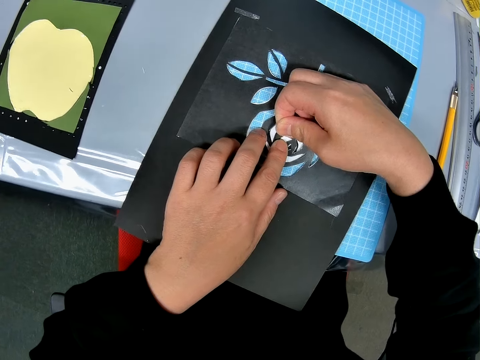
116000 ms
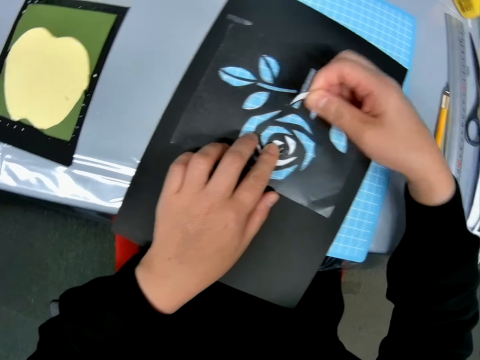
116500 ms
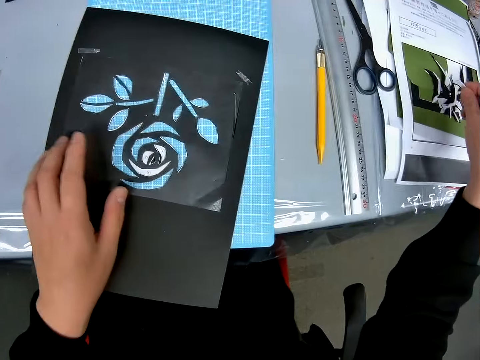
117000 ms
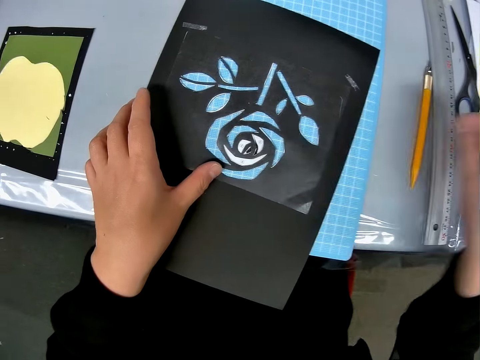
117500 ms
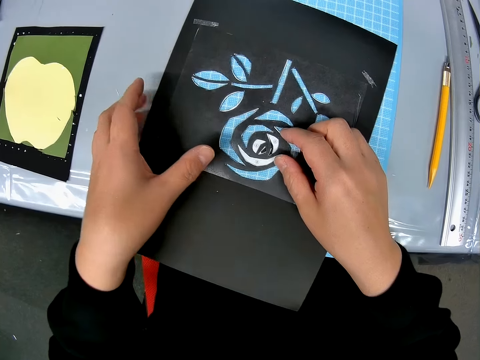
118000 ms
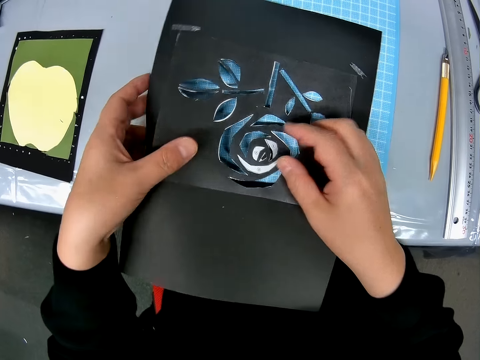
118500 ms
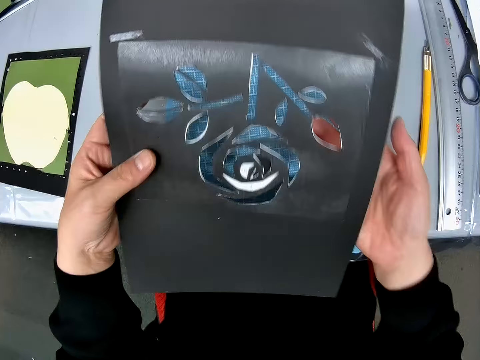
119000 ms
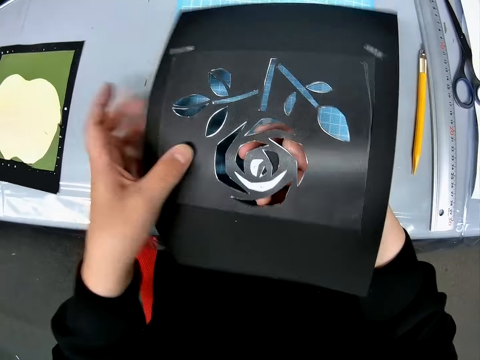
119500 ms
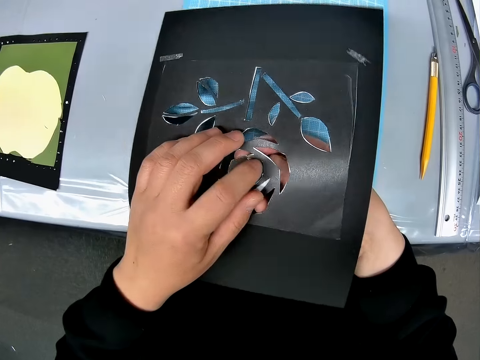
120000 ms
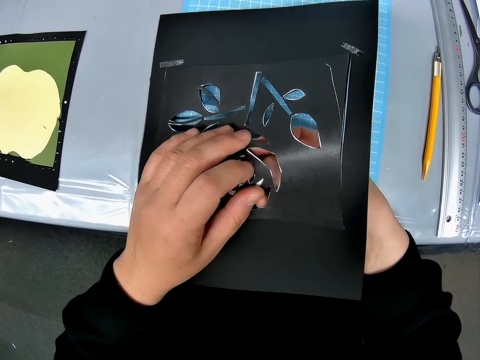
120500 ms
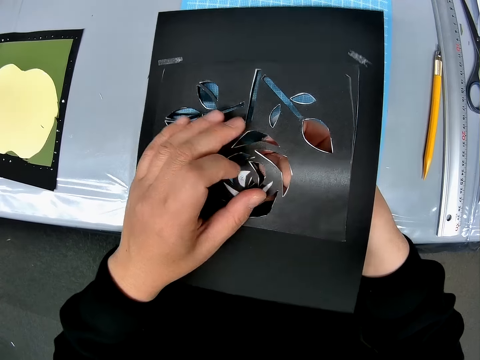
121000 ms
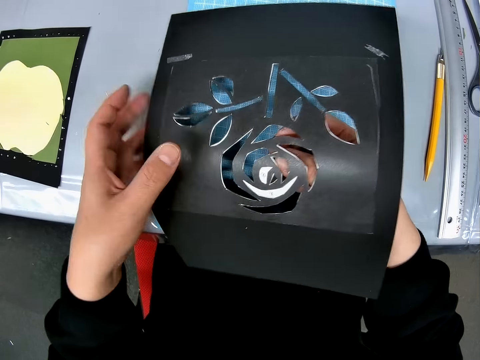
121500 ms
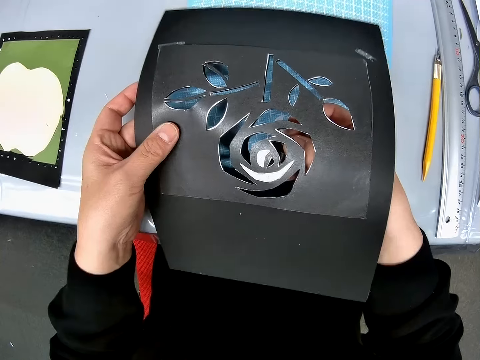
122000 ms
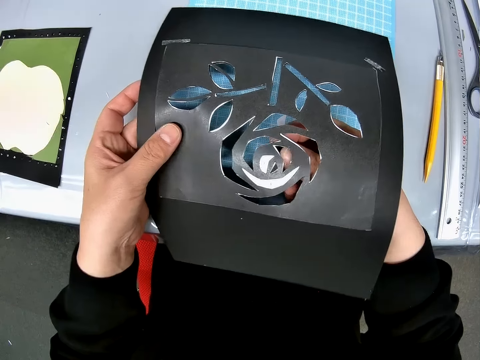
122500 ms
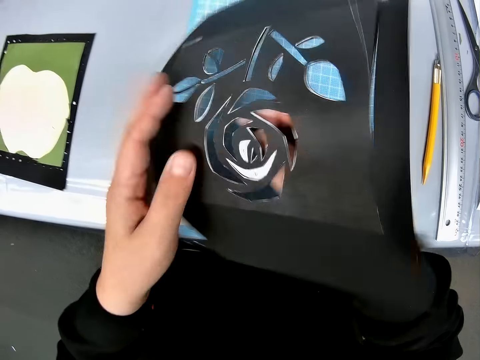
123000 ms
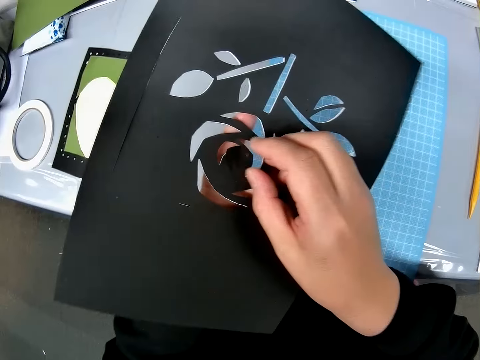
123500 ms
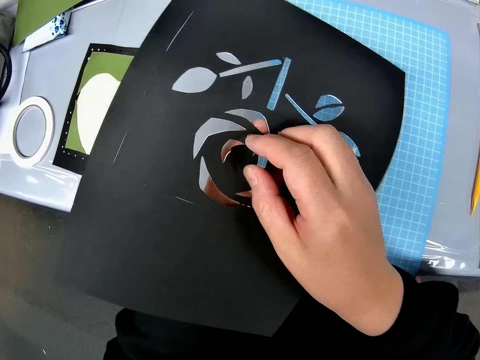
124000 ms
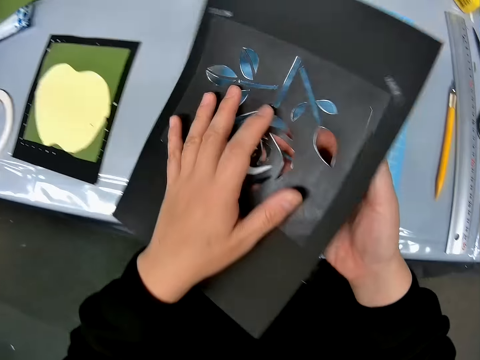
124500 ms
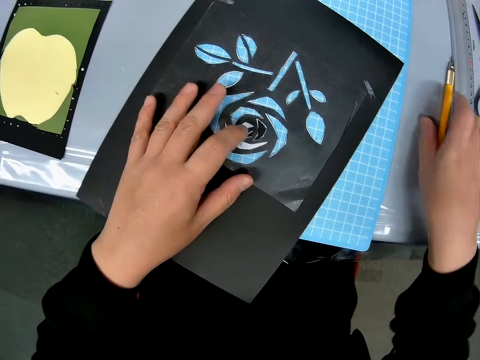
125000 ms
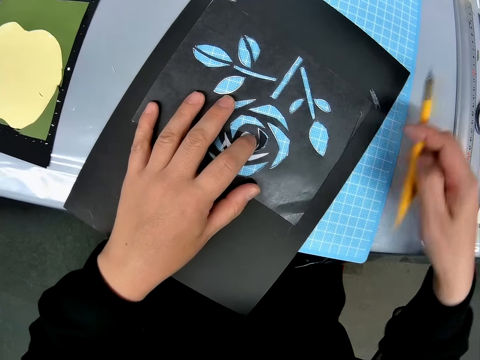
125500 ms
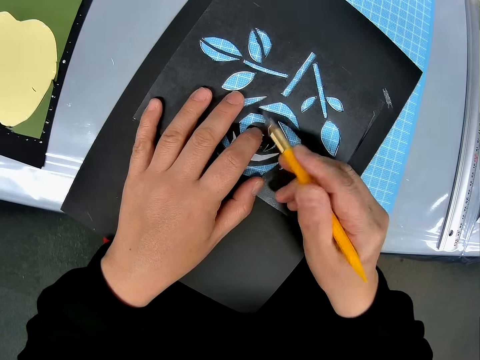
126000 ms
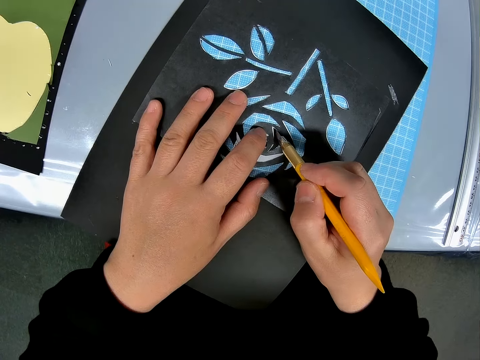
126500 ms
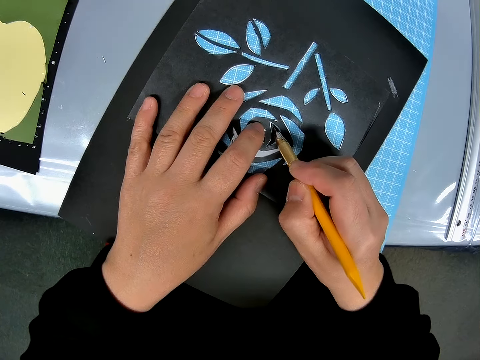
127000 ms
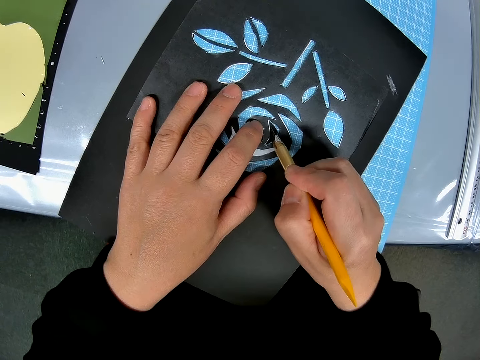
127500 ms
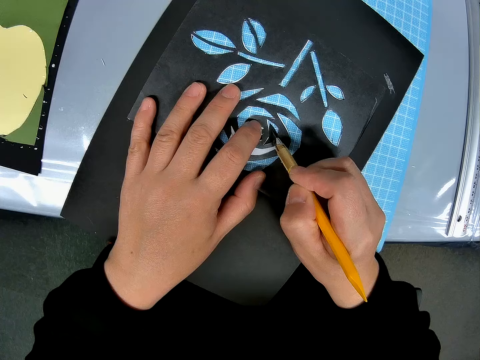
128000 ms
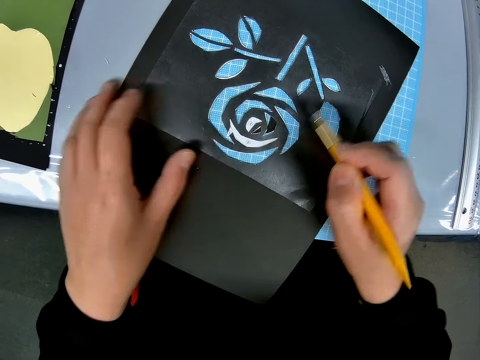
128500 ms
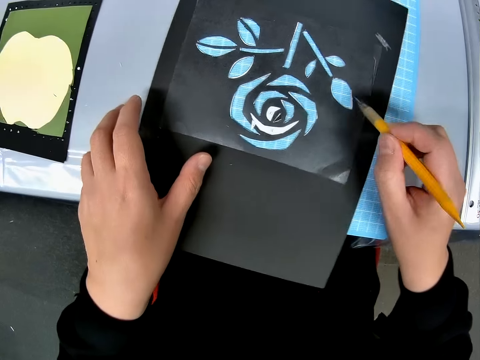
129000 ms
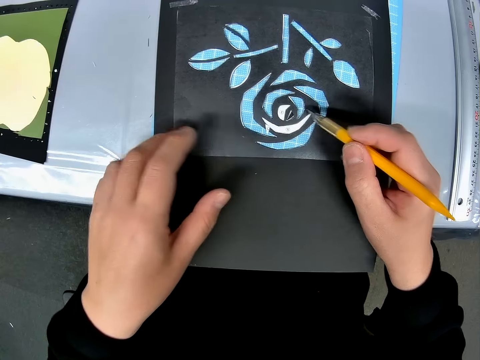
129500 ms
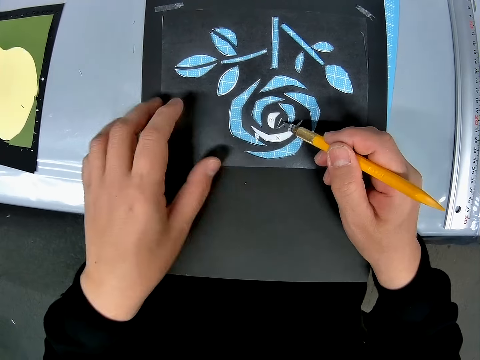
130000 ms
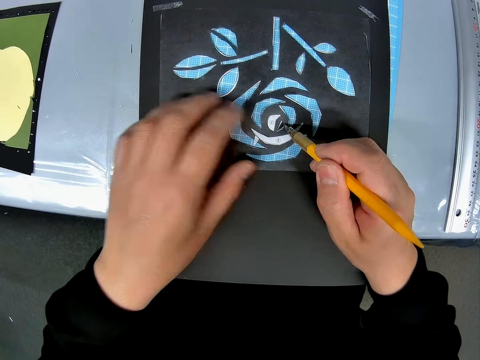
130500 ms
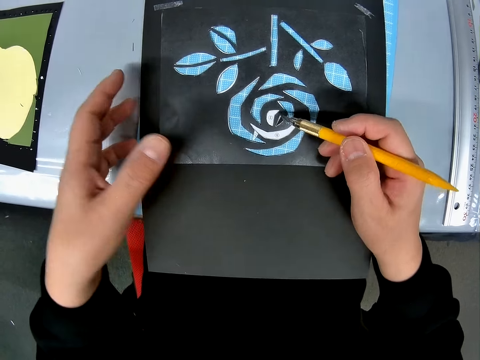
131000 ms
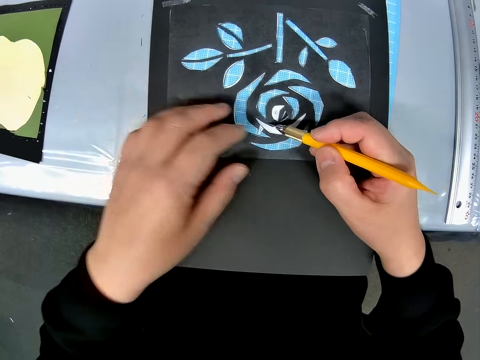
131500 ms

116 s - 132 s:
The camera wearer drops the pieces on the pile of papers on the table. He lifts the craft sheets with his hands. He puts his left hand under the craft sheets. He presses the pieces on the craft sheets with his hands. He pulls off the piece of paper. He turns over the craft sheets. He turns over the craft sheets again. He places the craft sheets on the cutting sheet. He picks up the pen cutter from the table. He cuts the craft sheet with the pen cutter. He shifts the craft sheets on the cutting sheet. He cuts the craft sheet with the pen cutter.

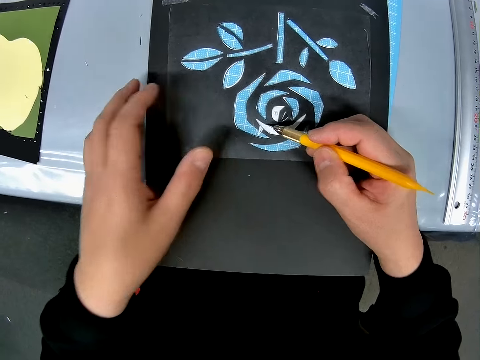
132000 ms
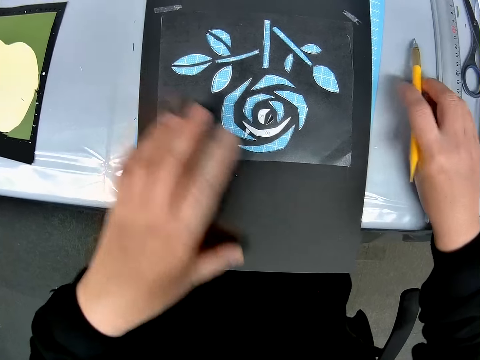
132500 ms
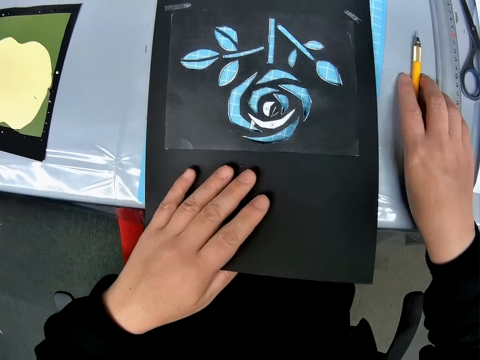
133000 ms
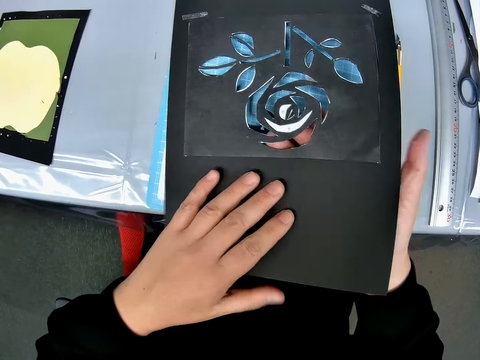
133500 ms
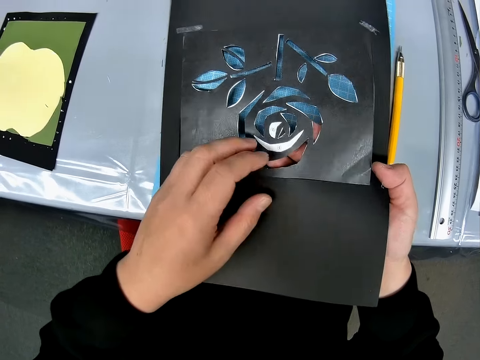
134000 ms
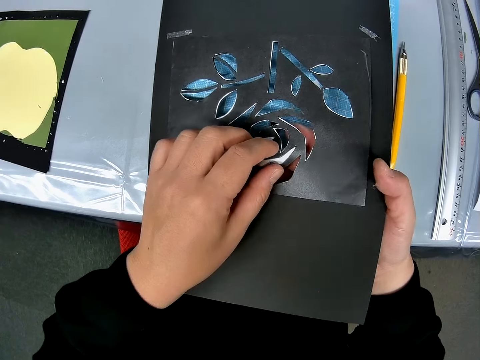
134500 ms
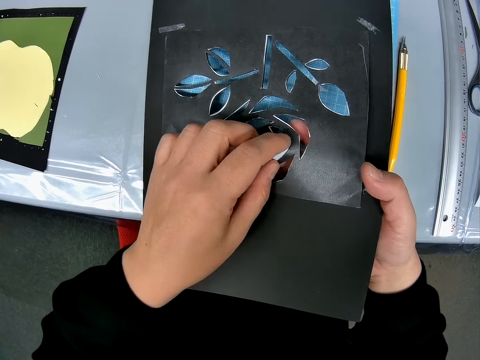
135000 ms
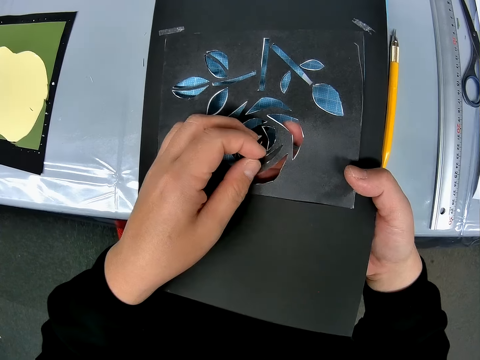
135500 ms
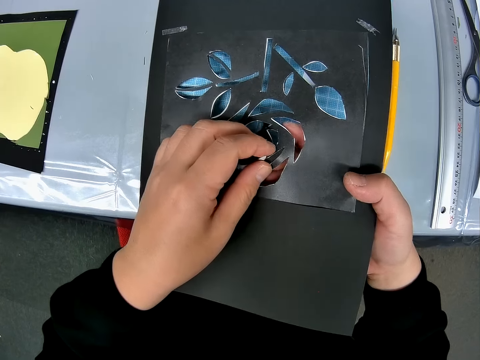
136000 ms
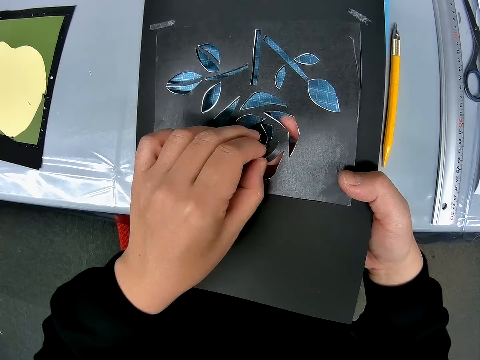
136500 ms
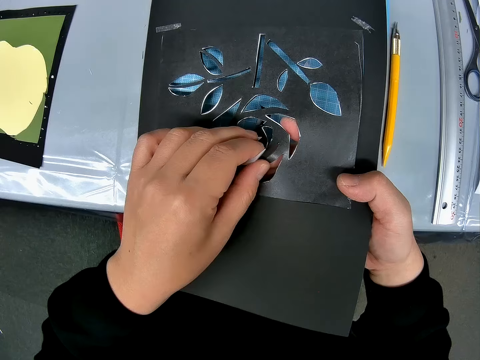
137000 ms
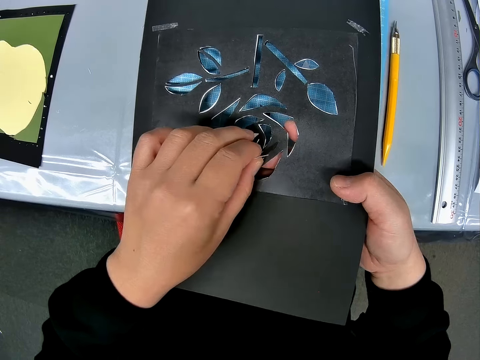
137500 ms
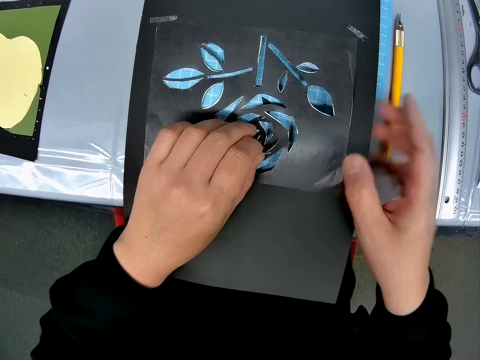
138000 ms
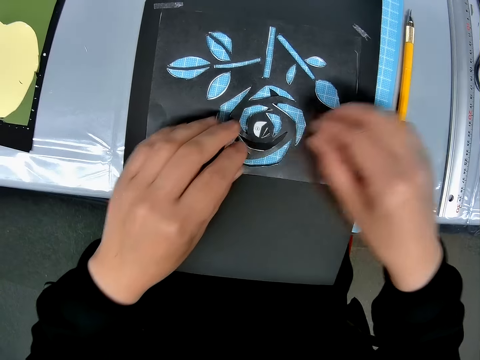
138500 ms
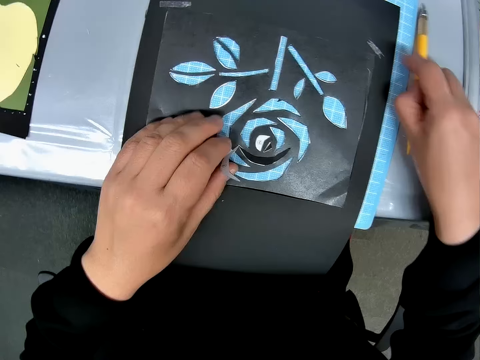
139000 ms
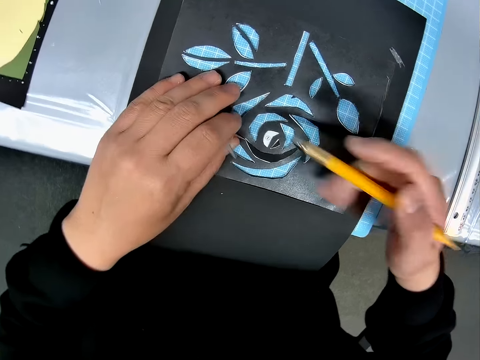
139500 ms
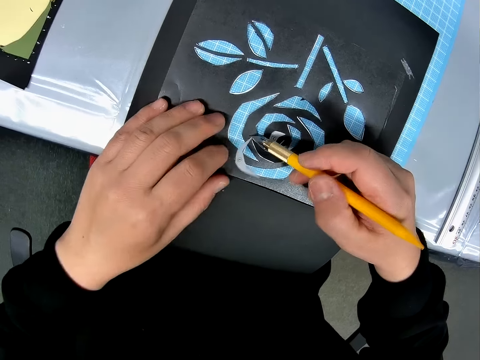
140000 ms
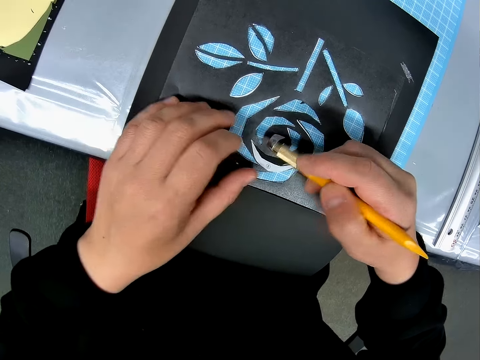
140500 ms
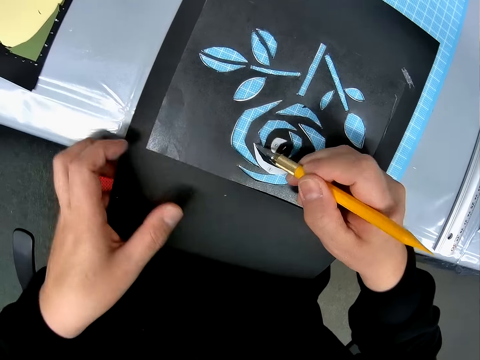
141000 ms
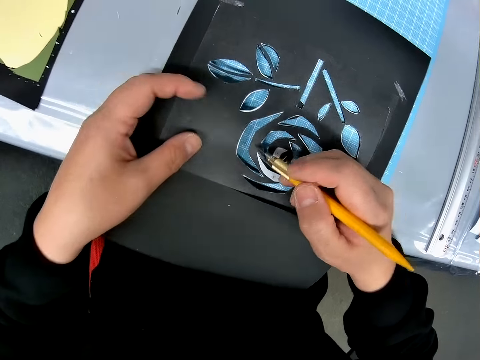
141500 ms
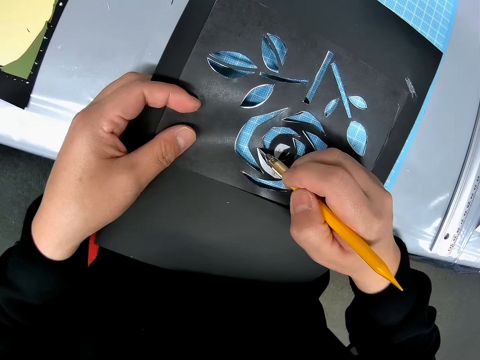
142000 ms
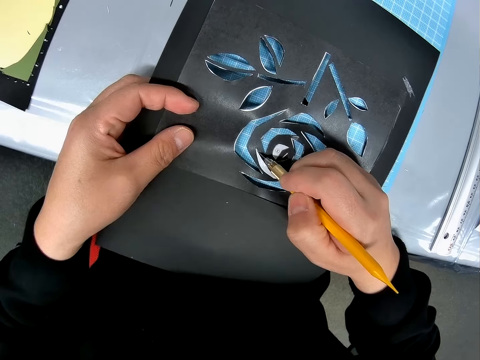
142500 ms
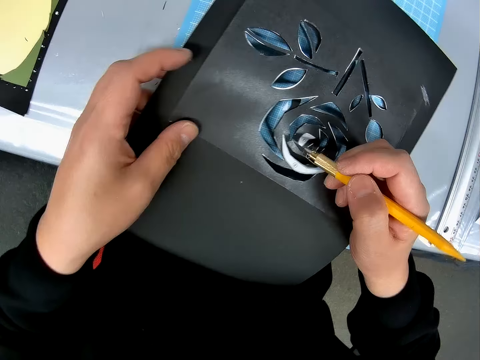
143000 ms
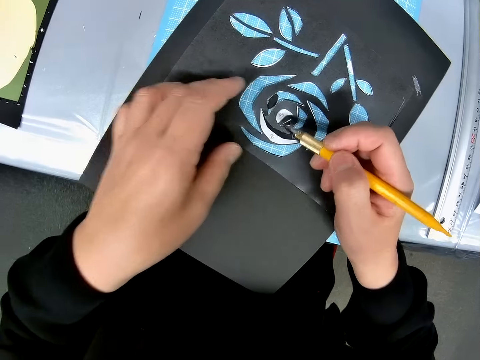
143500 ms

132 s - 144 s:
The camera wearer places the pen cutter on the table. He places his right hand under the craft sheets. He detaches the pieces from the craft sheets with his left hand. He picks up the pen cutter from the table. He cuts the craft sheet with the pen cutter.
